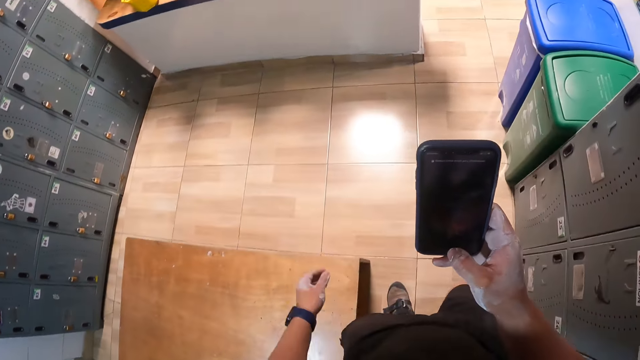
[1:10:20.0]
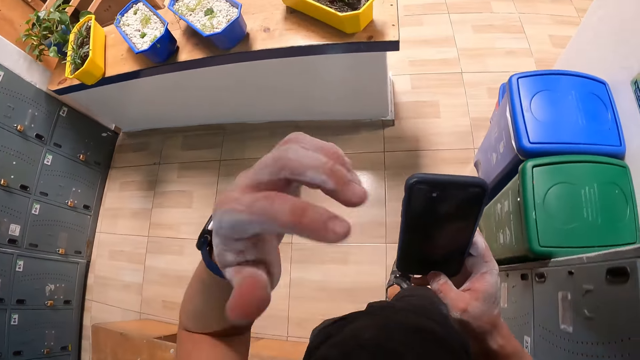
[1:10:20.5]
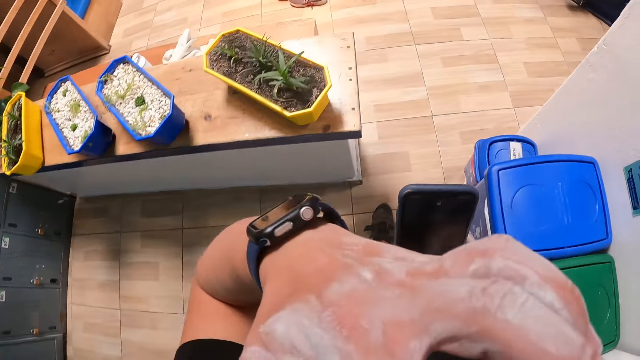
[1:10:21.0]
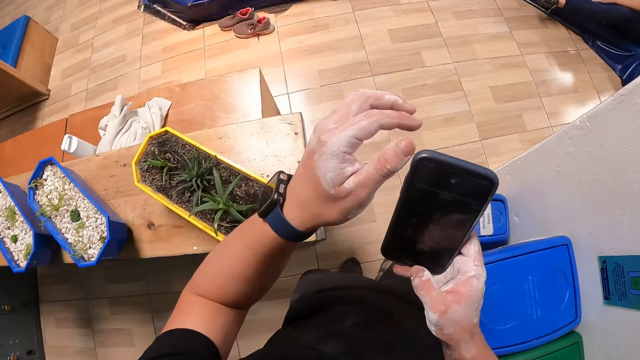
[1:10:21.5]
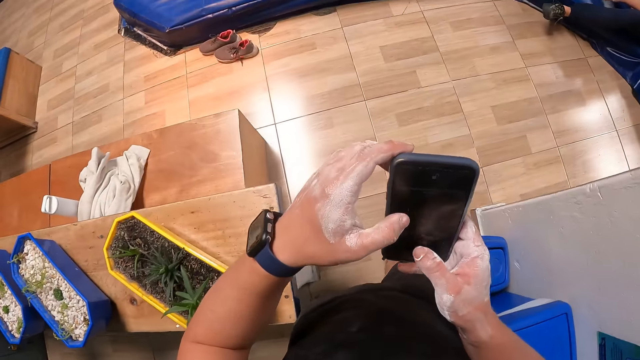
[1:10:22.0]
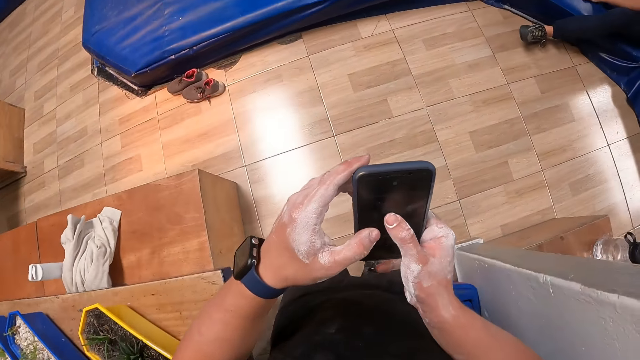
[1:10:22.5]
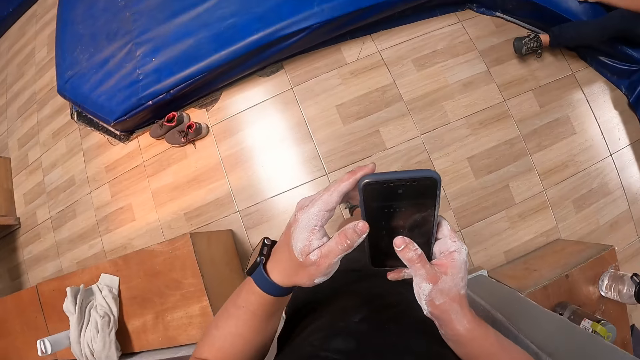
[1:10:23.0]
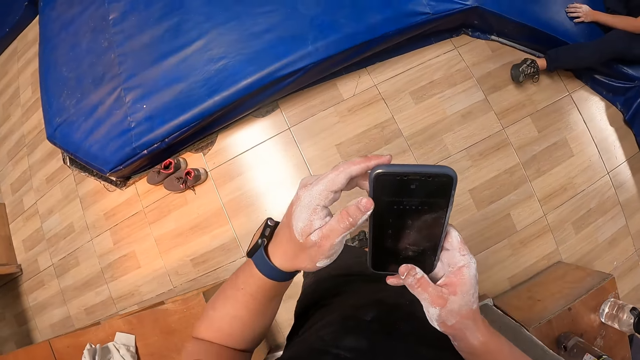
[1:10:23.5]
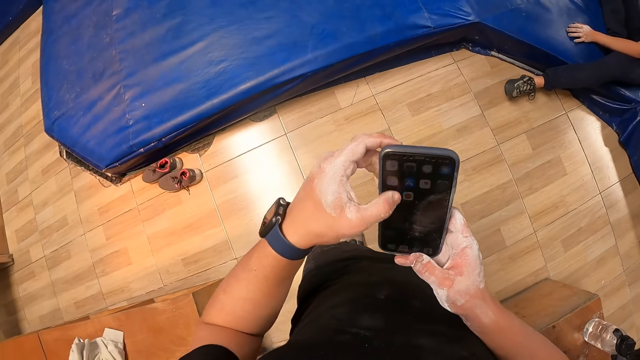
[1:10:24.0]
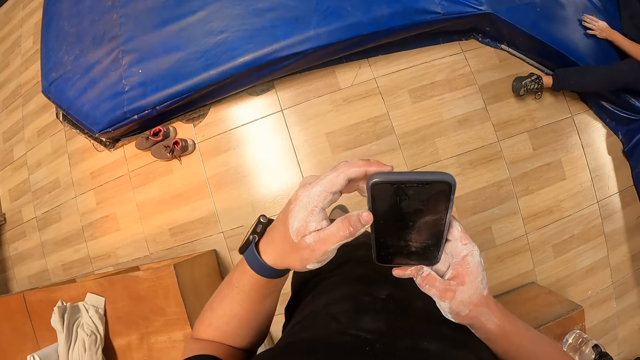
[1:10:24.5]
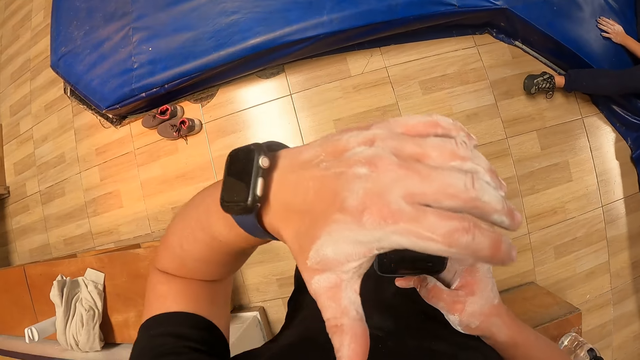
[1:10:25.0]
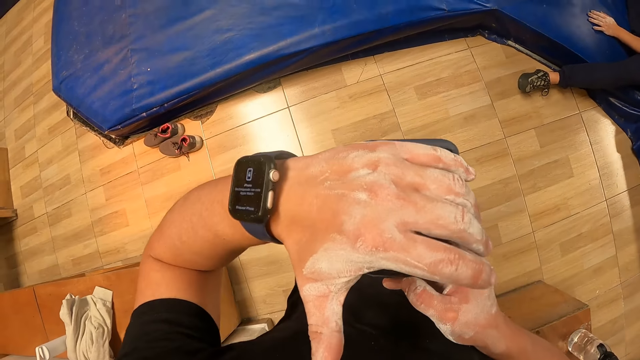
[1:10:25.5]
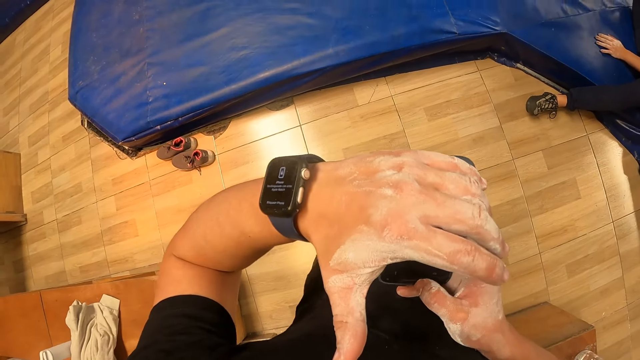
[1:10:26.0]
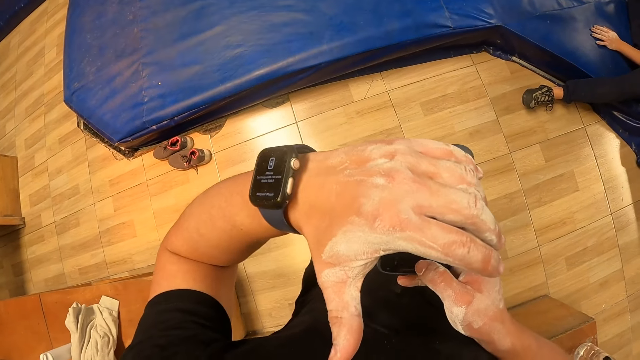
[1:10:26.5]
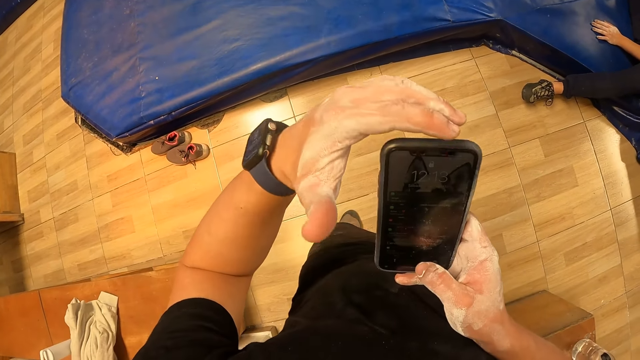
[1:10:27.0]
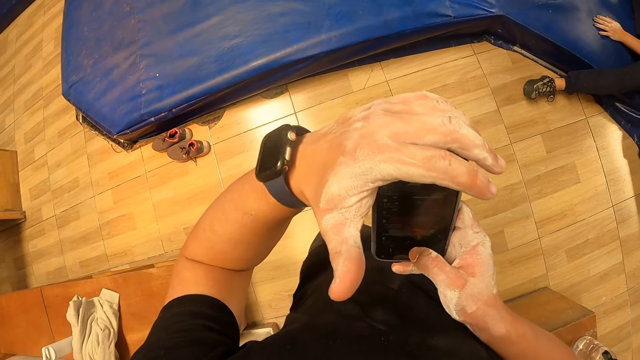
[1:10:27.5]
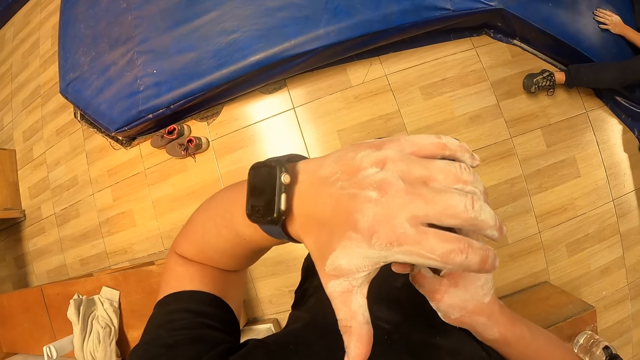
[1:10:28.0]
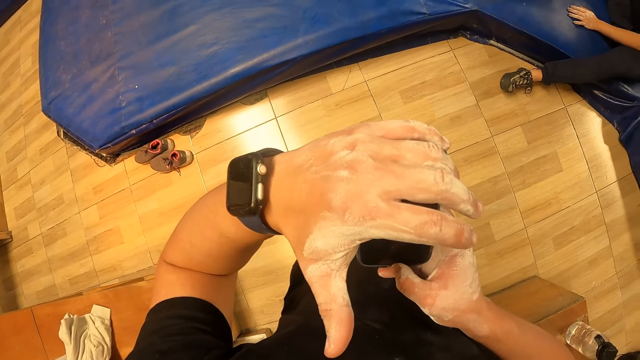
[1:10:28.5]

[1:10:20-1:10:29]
The camera wearer touches his face with his left hand. He holds the phone with both hands. He operates the phone with both hands. He exits the locker room. He holds the phone with his right hand.

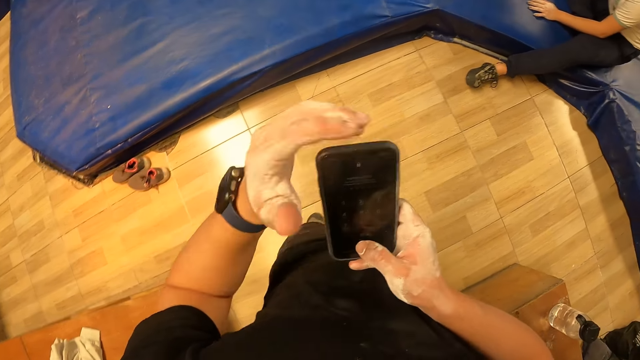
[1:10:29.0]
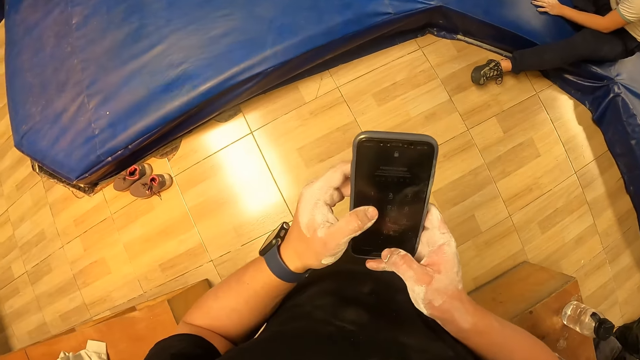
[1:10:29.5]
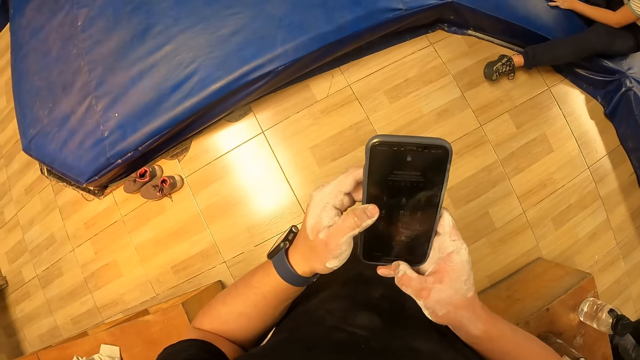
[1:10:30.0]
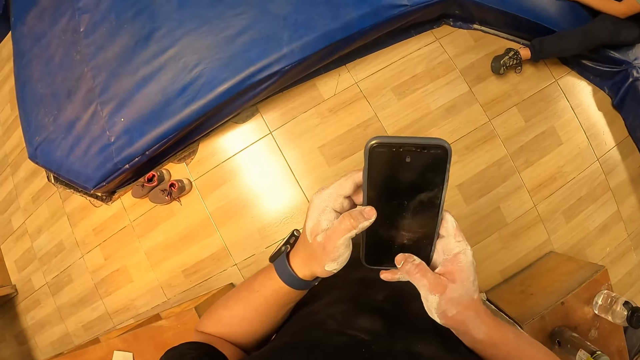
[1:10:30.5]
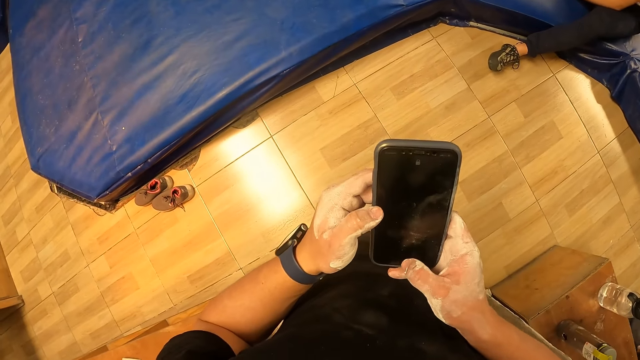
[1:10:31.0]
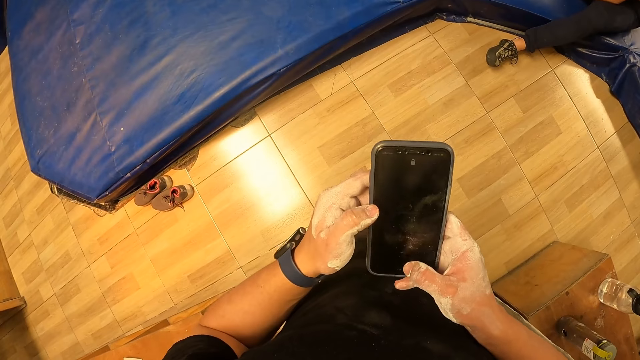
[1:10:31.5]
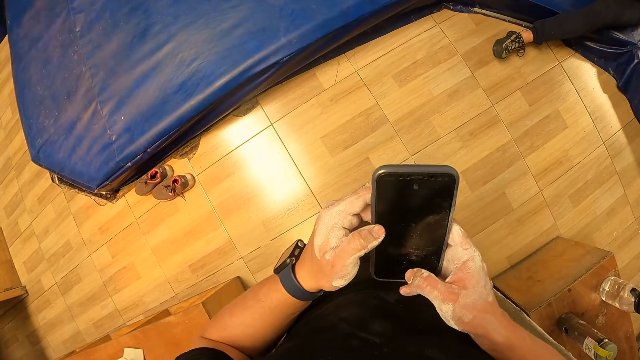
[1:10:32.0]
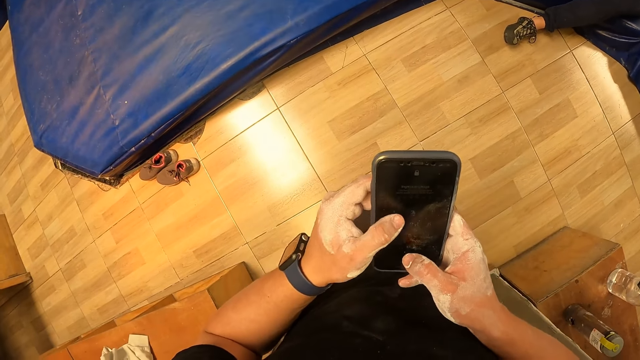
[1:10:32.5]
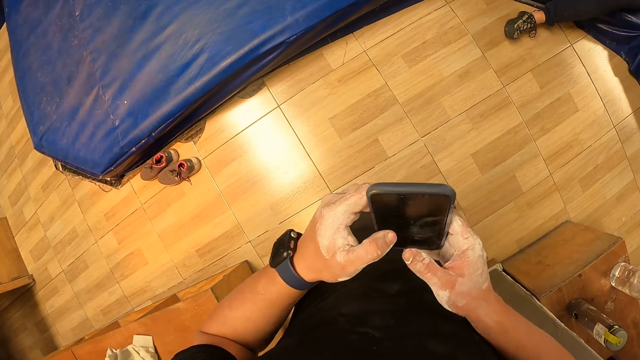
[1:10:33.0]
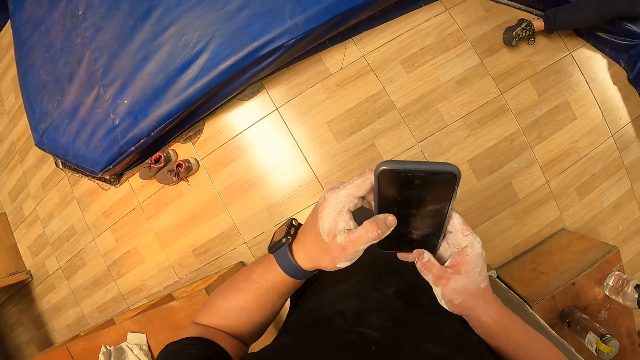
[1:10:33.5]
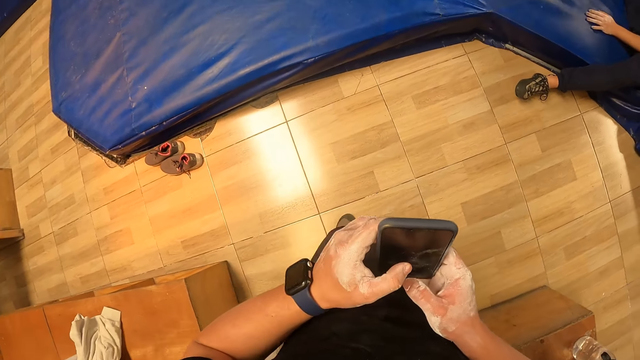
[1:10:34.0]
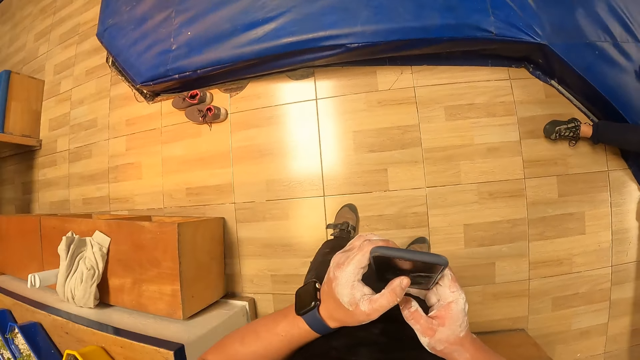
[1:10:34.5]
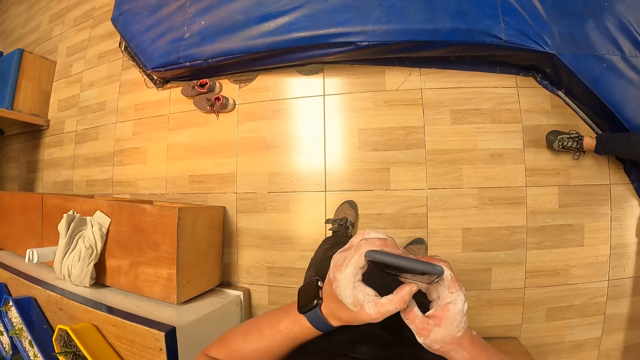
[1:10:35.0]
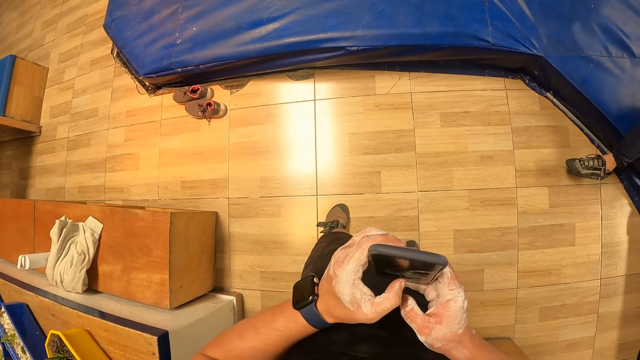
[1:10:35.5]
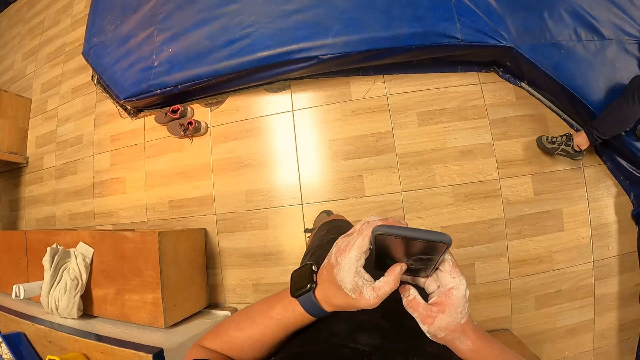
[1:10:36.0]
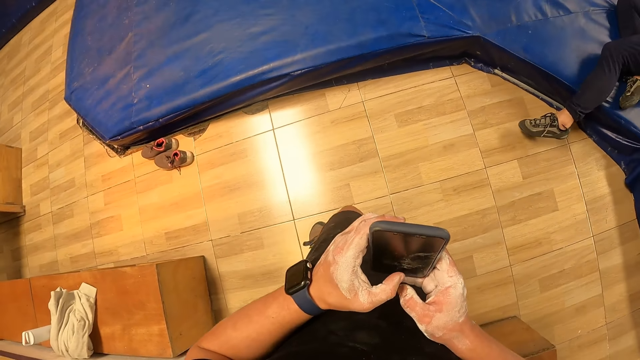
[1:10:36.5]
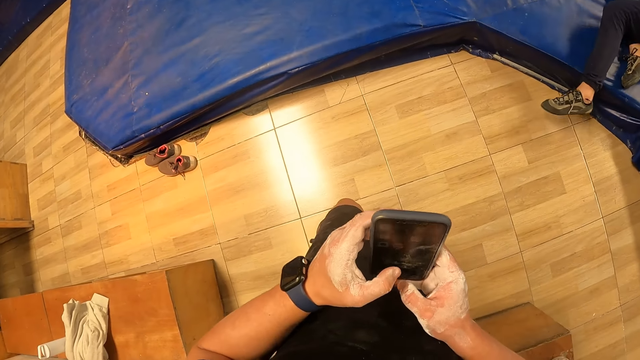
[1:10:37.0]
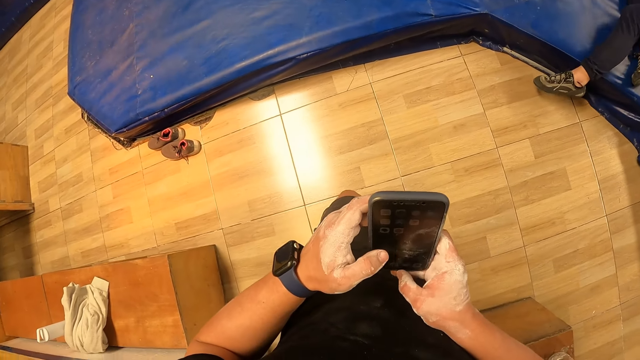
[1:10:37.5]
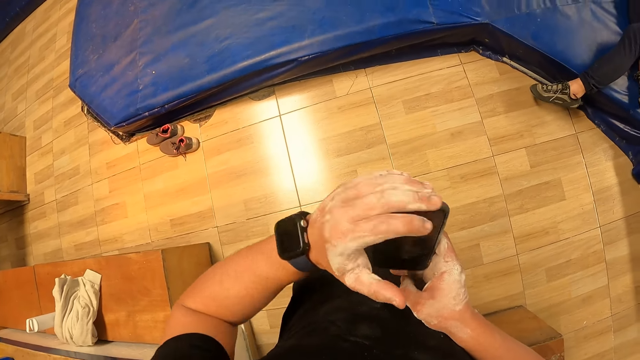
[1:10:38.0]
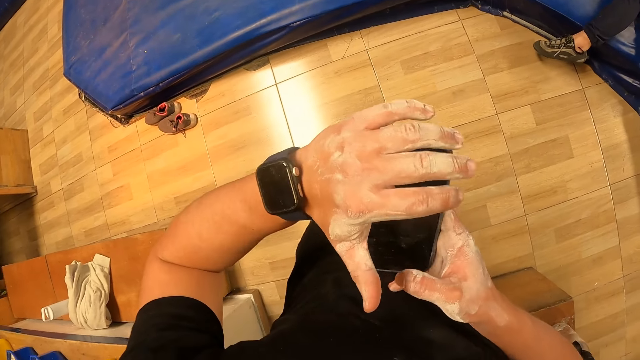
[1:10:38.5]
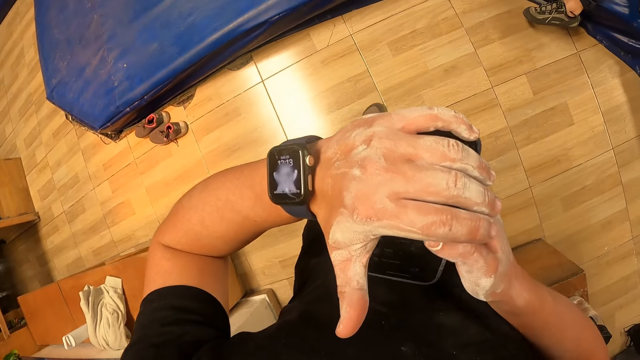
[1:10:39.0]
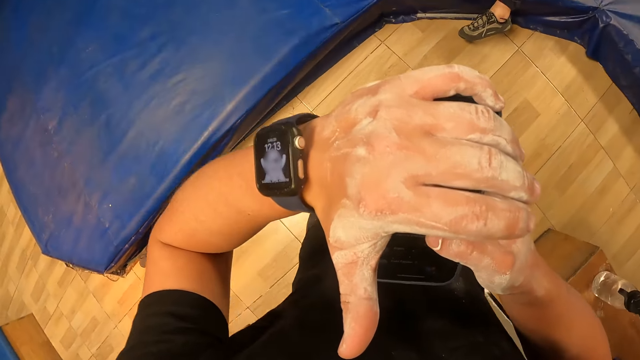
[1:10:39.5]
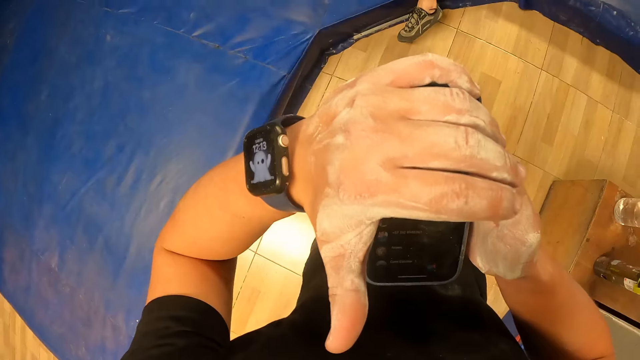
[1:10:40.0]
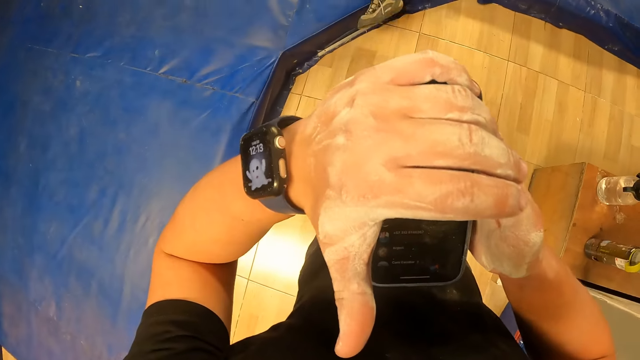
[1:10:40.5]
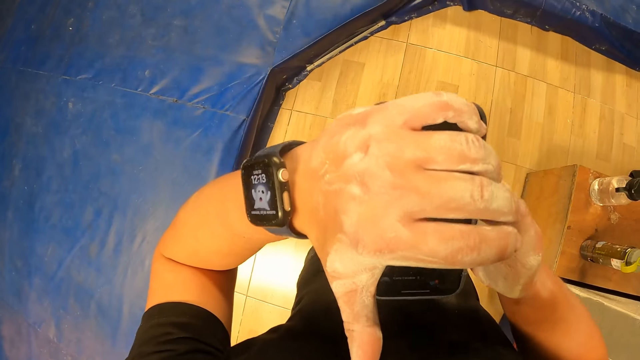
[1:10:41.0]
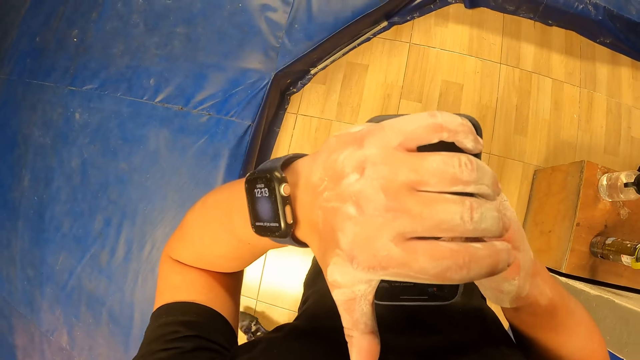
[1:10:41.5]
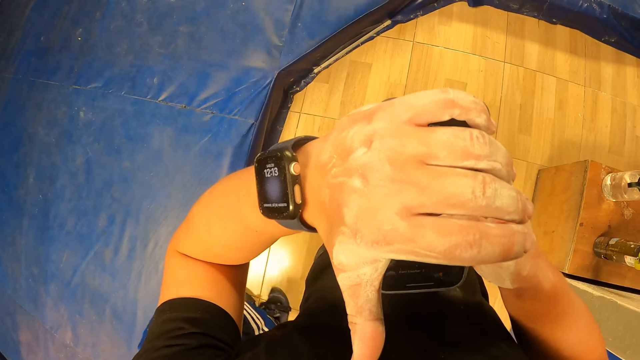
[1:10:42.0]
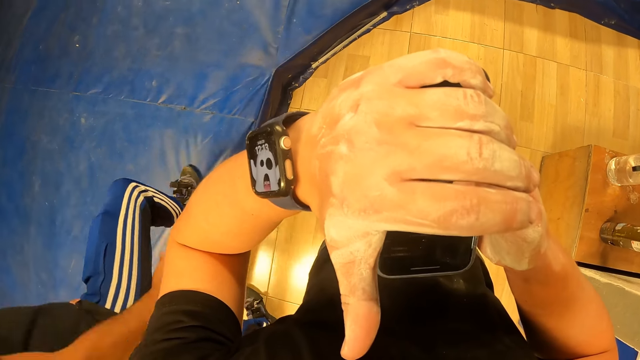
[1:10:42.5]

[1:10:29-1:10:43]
The camera wearer holds the phone with both hands. He operates the phone with his right hand. He operates the phone with both hands. He holds the phone with his right hand. He operates the phone with his right hand.
